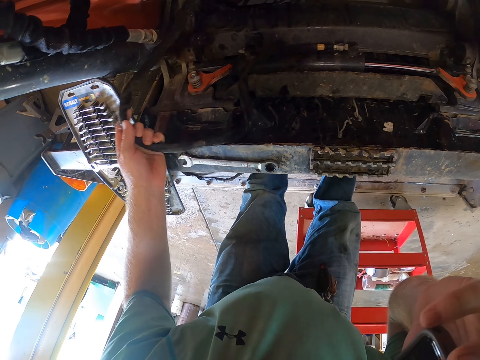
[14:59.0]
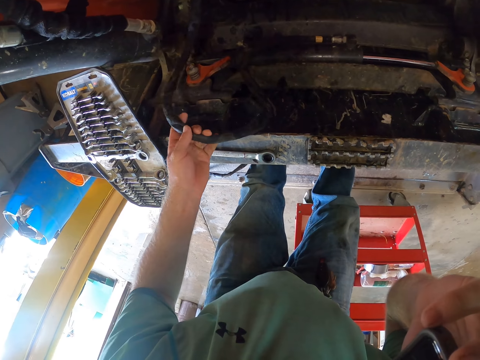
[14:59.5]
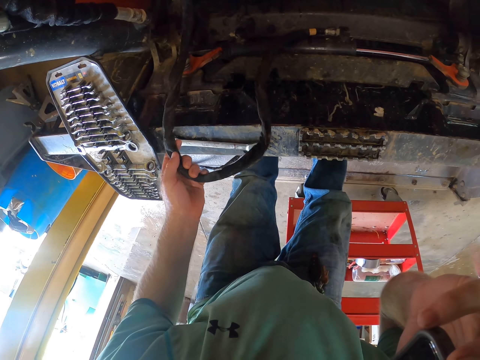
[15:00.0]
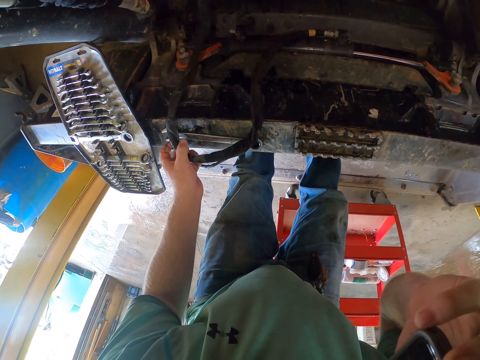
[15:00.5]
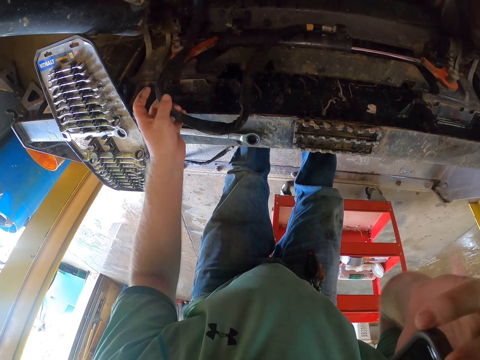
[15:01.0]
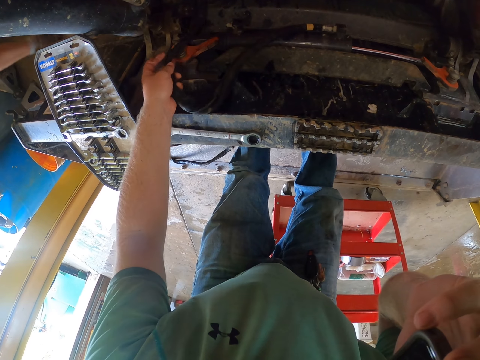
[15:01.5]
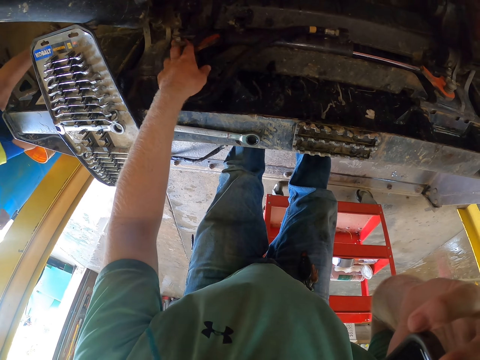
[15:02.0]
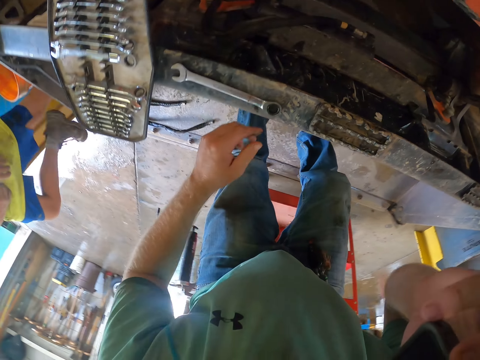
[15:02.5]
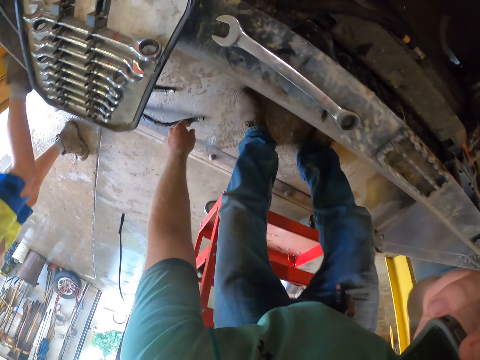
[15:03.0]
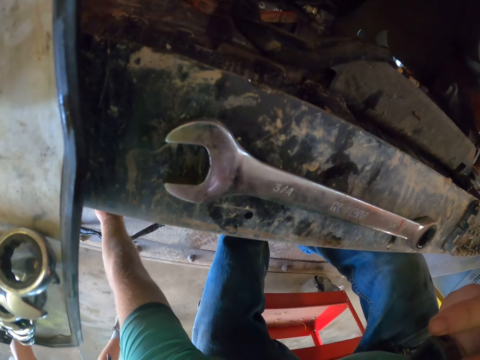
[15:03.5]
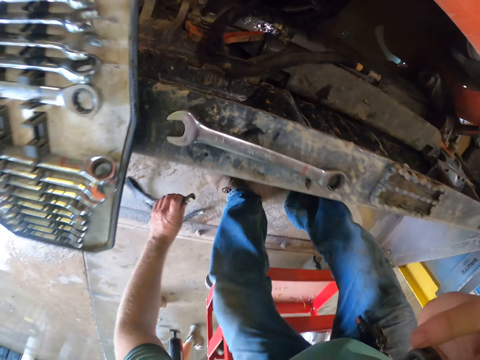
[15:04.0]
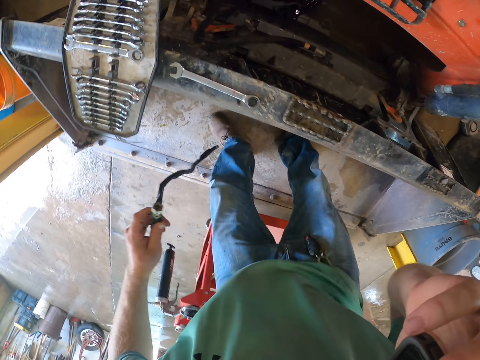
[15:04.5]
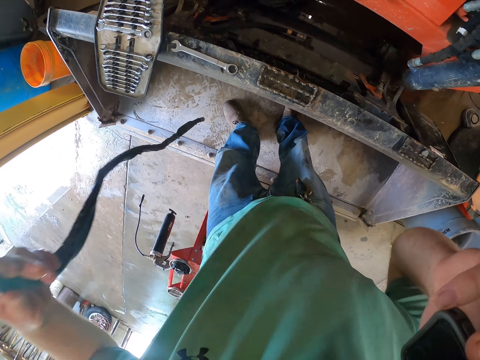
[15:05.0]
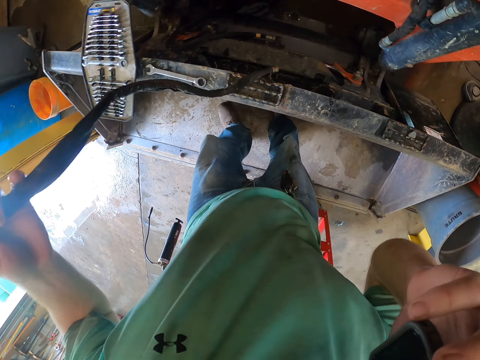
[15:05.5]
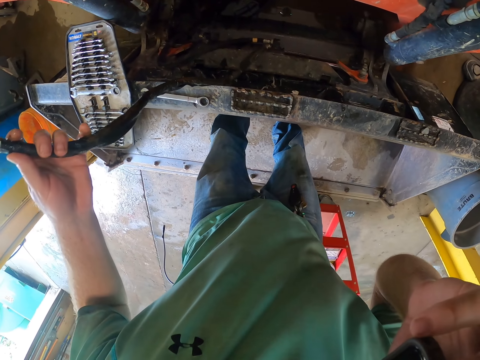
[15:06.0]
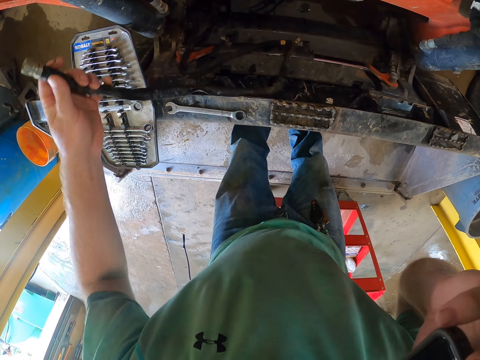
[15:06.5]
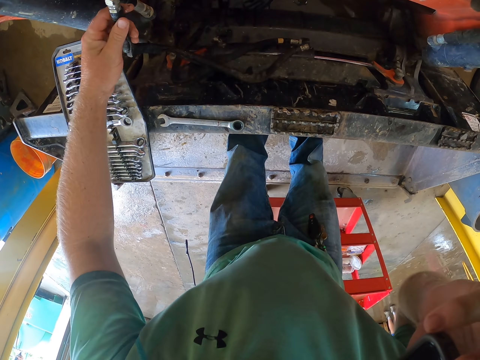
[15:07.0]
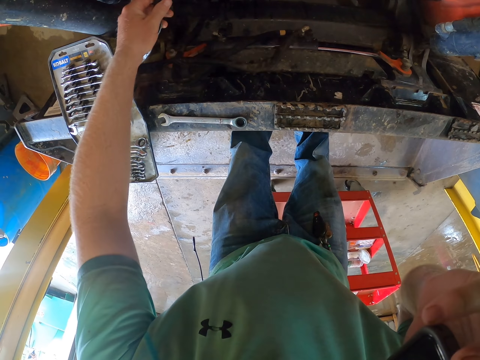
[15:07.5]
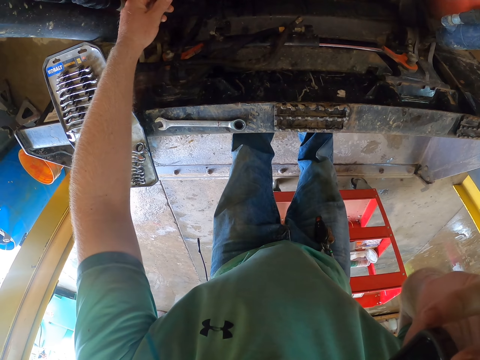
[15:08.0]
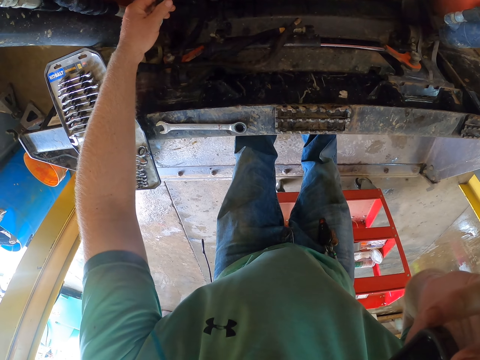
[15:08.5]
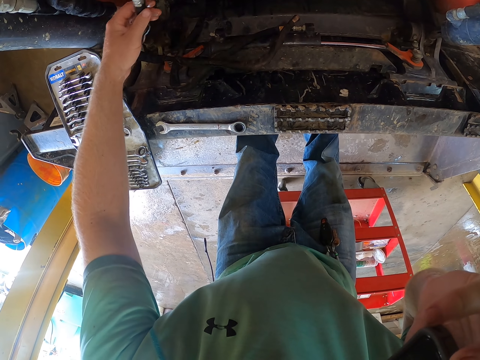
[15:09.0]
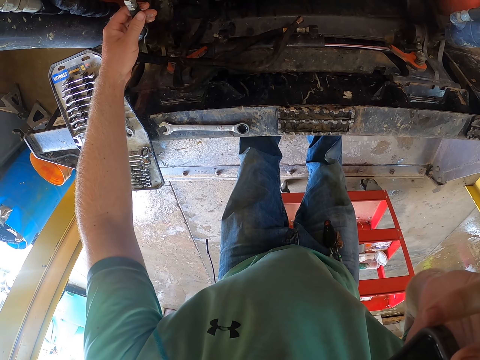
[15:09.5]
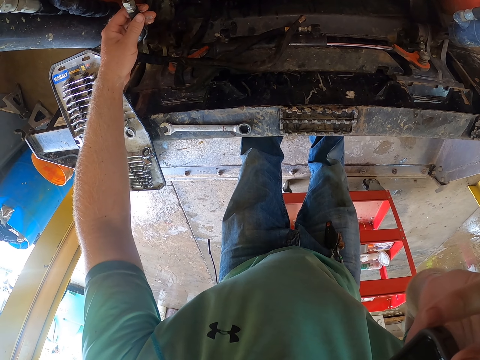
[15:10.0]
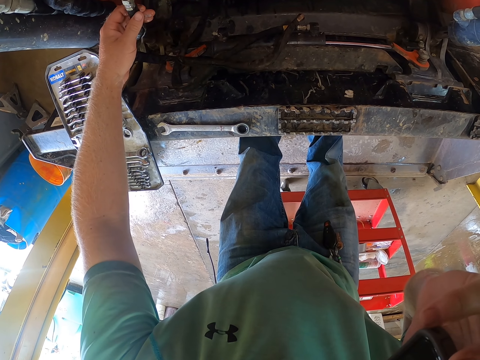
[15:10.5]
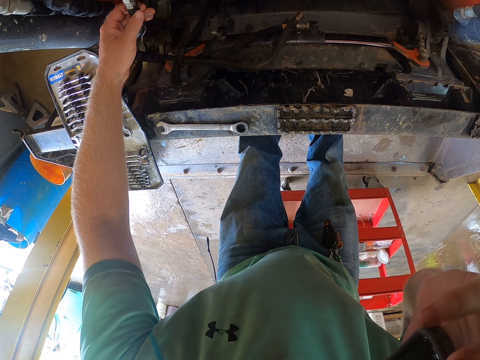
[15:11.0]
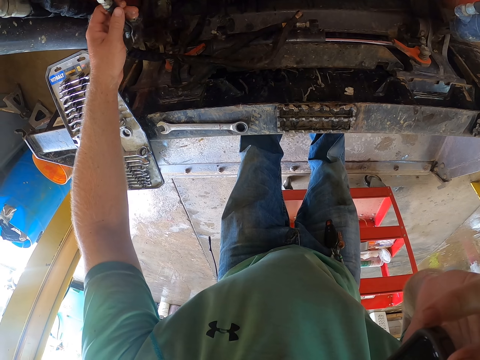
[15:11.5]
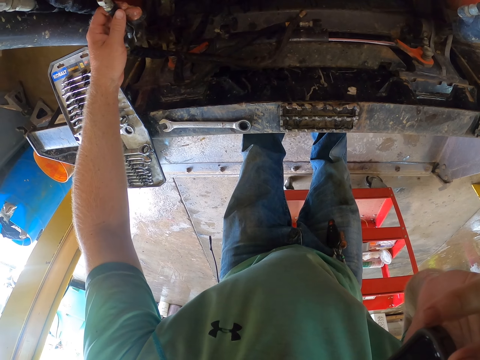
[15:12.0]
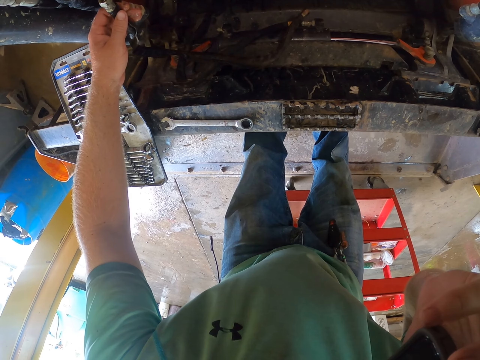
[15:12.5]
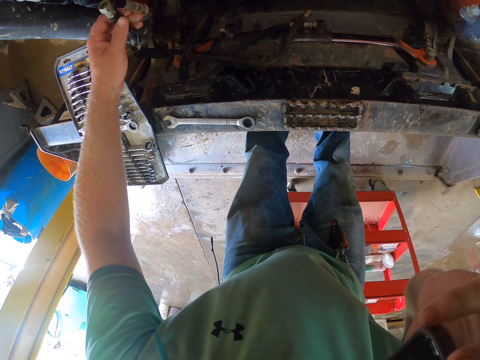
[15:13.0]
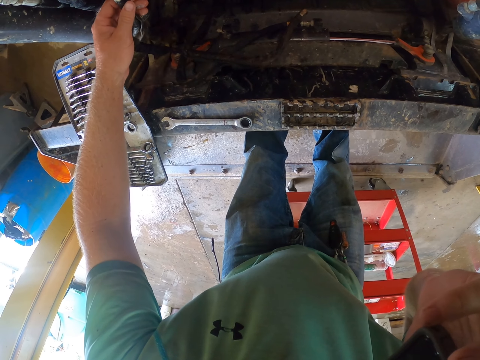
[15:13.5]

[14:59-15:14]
The camera wearer pulls a pipe. The boy walks past the camera wearer. The camera wearer picks up a wire from the ground with his left hand. He holds the wire in the engine with his left hand.

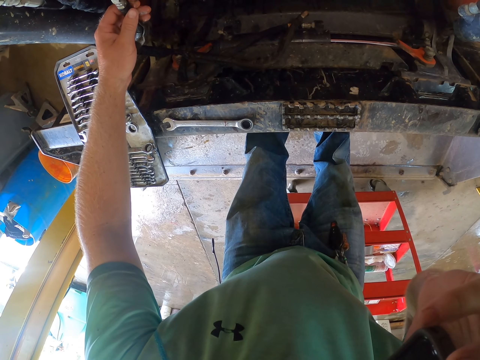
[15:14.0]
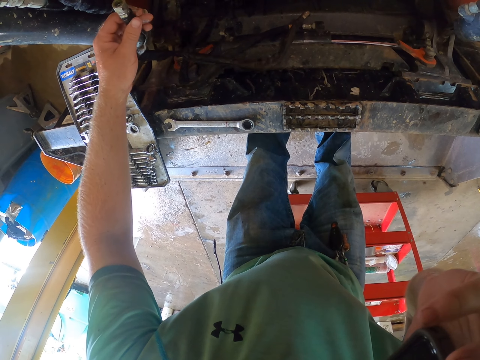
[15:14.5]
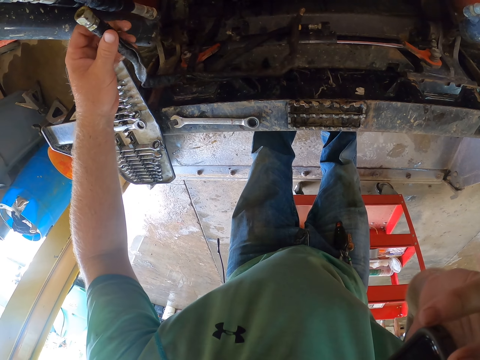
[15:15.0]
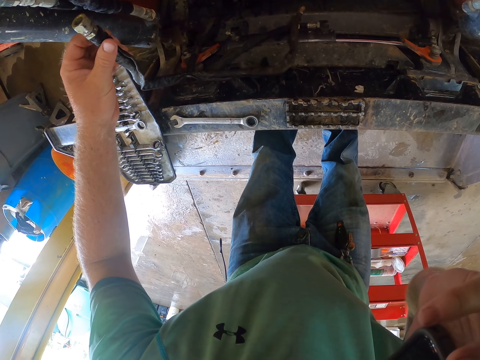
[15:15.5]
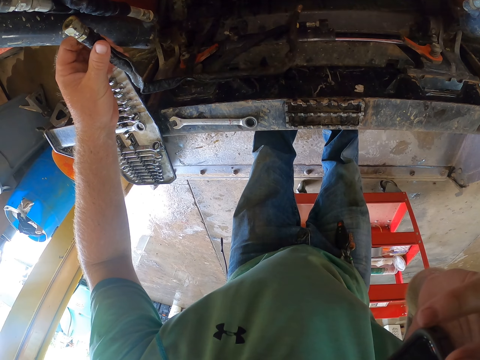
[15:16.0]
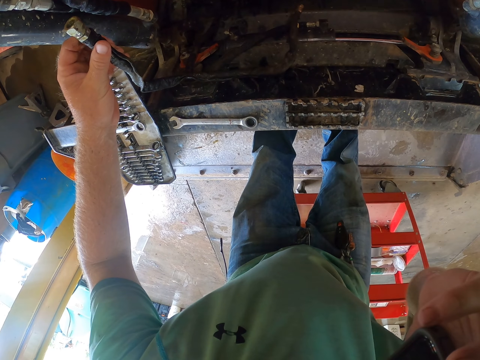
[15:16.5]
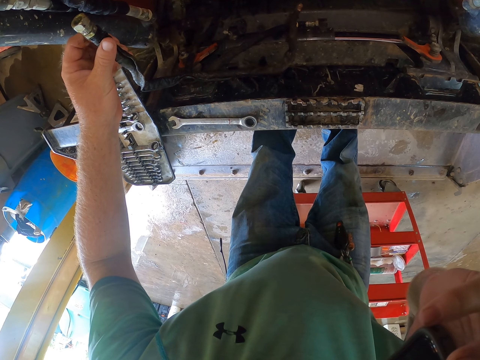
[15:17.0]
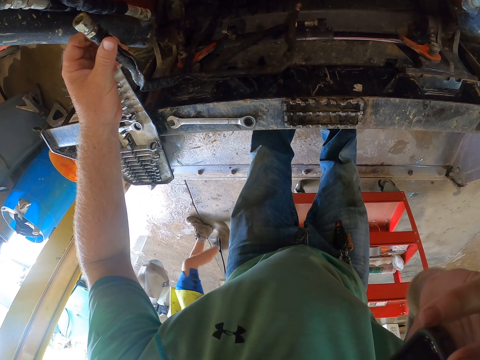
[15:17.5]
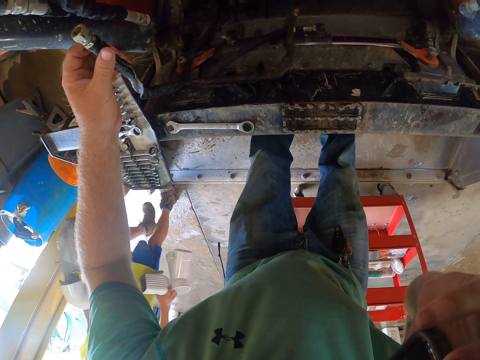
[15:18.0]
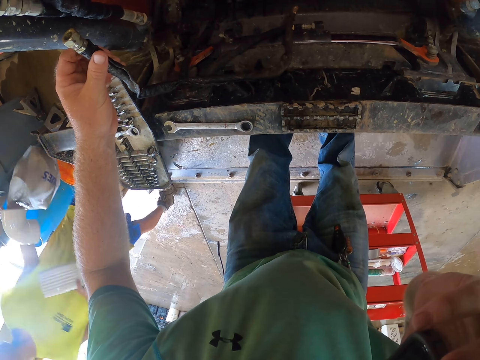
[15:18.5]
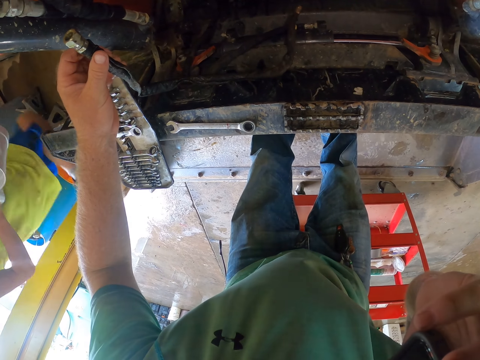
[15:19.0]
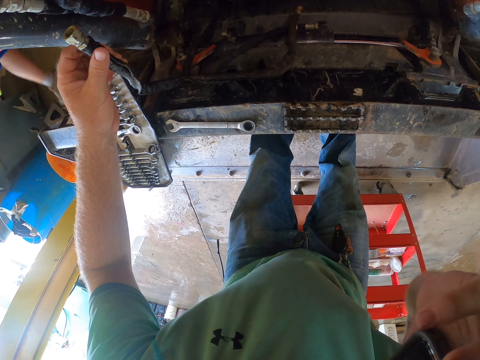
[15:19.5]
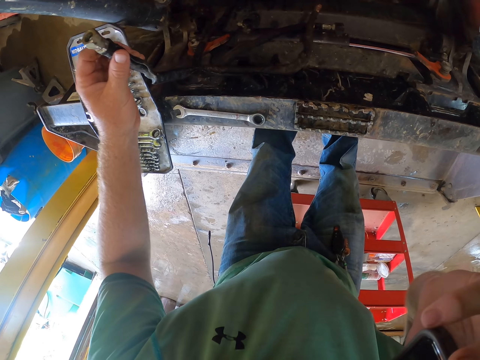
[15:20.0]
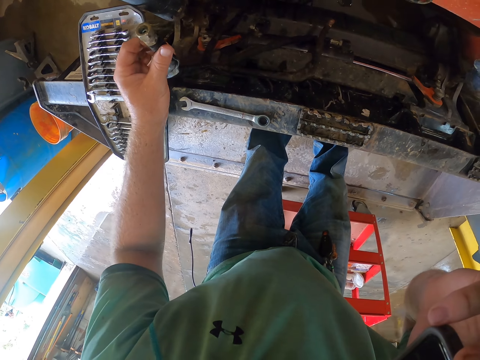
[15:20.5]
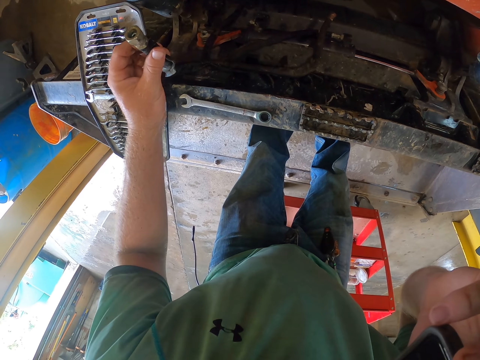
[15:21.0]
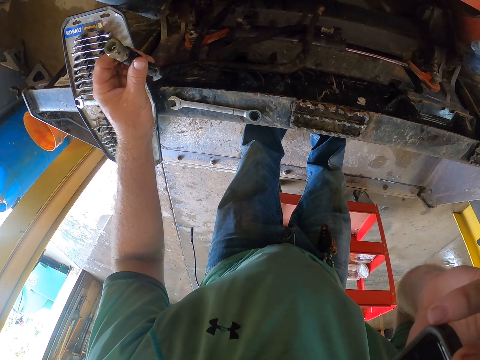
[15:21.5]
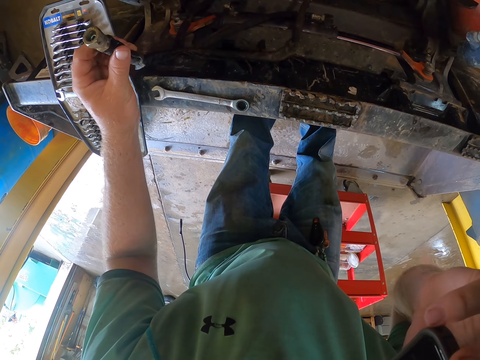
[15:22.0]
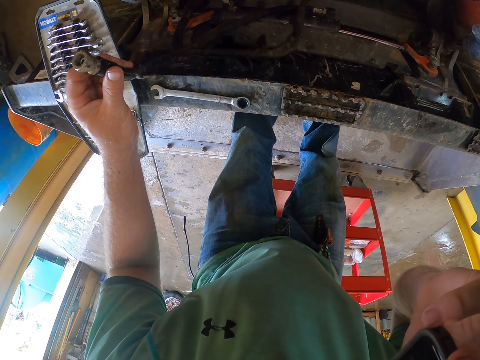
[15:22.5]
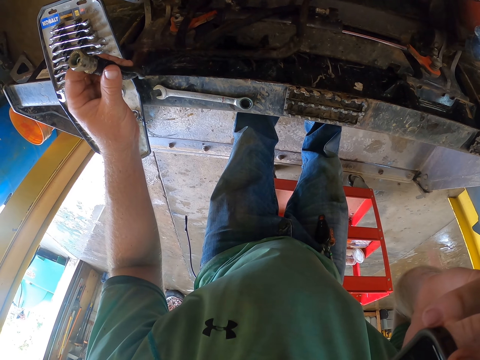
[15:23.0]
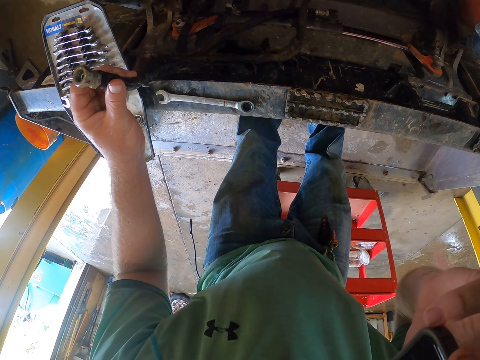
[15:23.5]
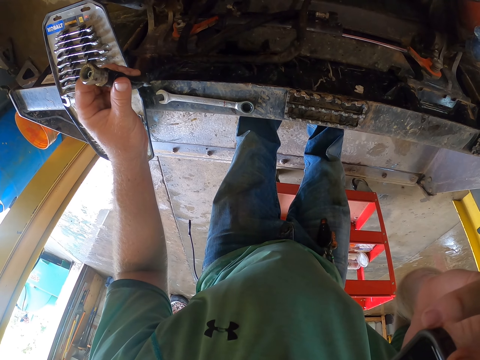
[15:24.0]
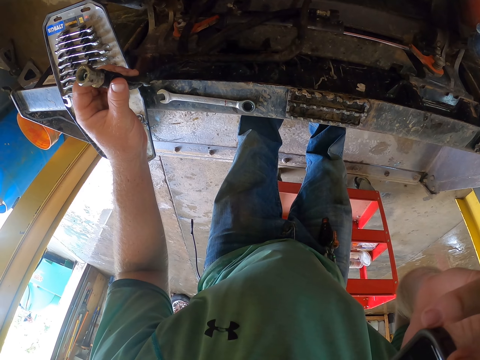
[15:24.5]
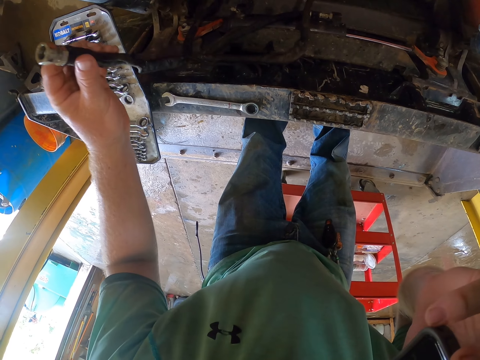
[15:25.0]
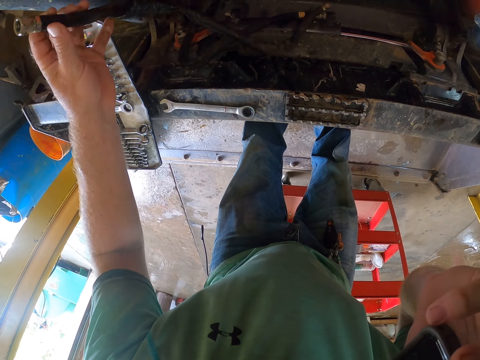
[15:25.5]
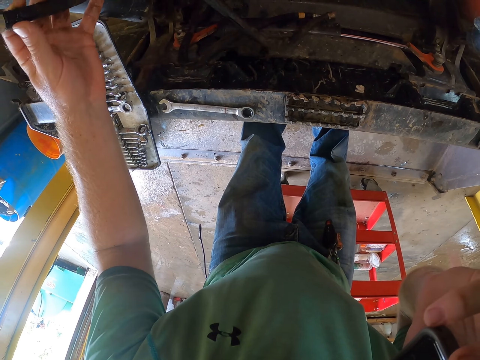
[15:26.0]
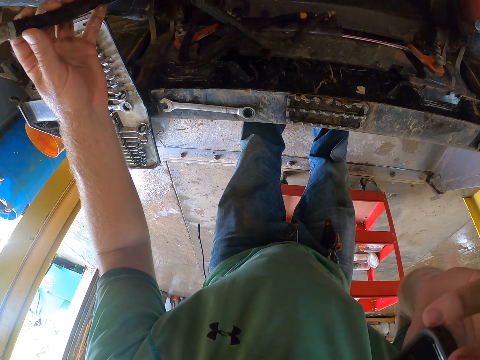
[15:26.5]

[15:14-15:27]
The boy walks past the camera wearer with some pipes in his hands.
